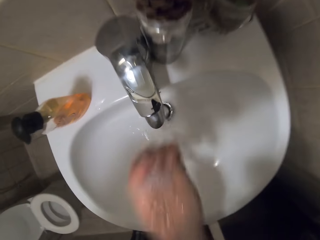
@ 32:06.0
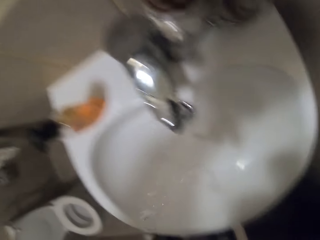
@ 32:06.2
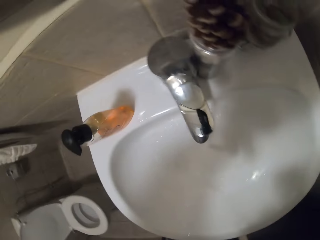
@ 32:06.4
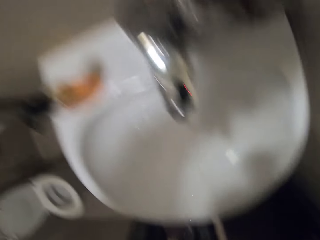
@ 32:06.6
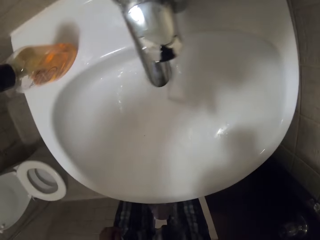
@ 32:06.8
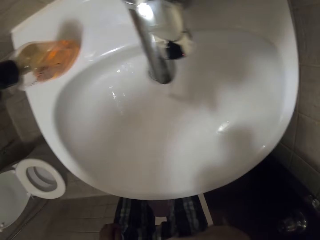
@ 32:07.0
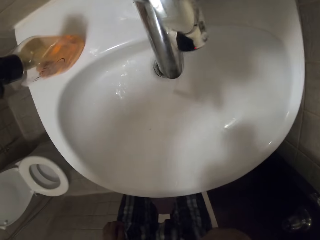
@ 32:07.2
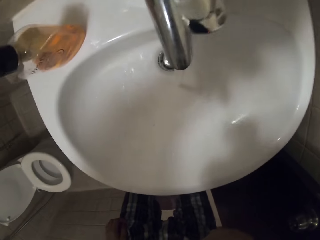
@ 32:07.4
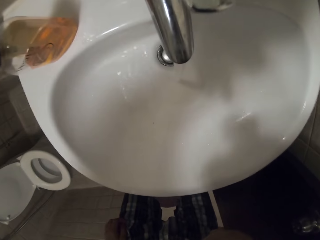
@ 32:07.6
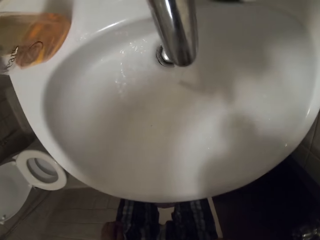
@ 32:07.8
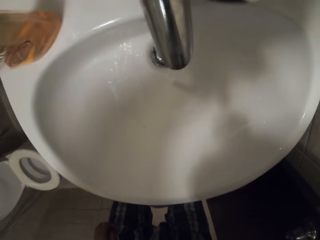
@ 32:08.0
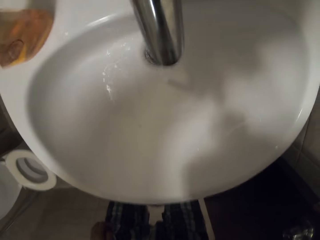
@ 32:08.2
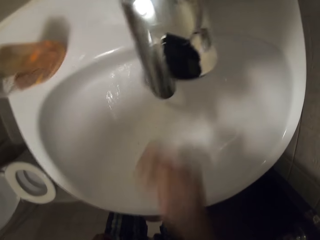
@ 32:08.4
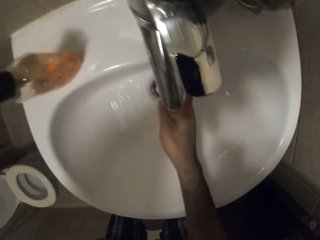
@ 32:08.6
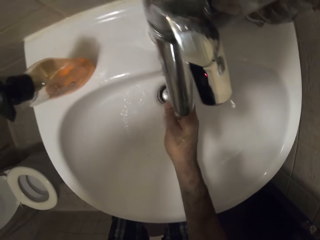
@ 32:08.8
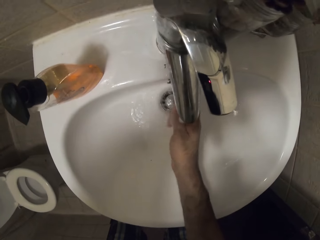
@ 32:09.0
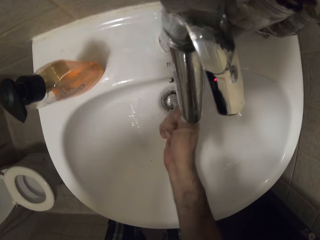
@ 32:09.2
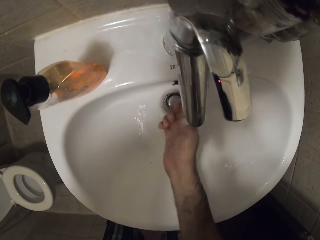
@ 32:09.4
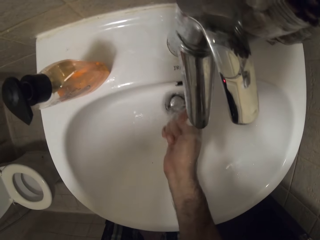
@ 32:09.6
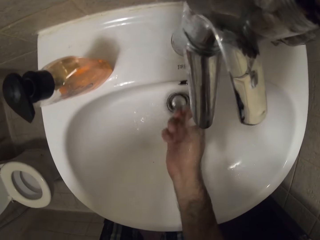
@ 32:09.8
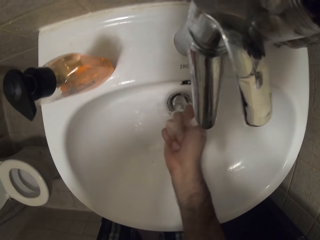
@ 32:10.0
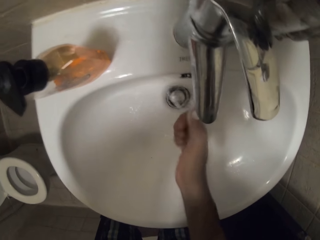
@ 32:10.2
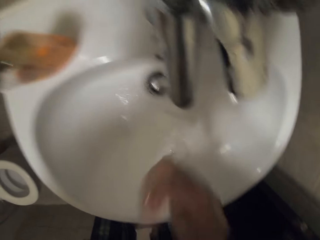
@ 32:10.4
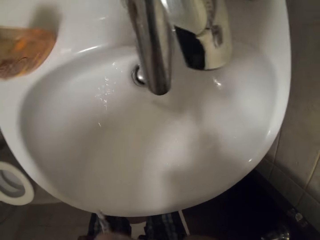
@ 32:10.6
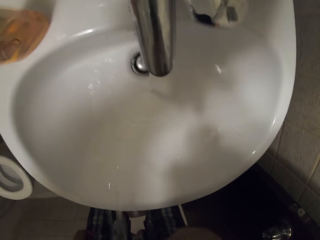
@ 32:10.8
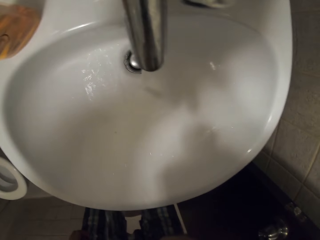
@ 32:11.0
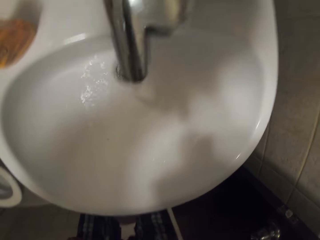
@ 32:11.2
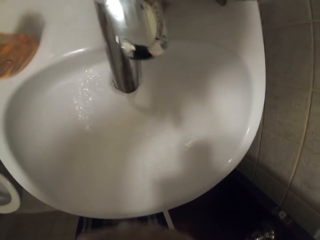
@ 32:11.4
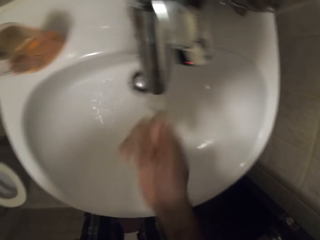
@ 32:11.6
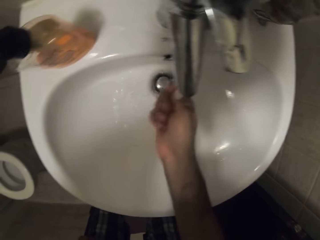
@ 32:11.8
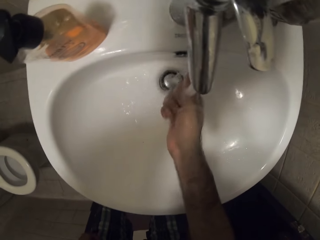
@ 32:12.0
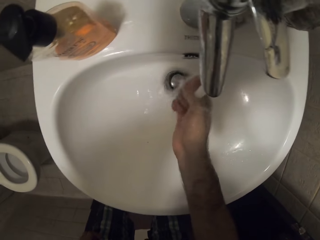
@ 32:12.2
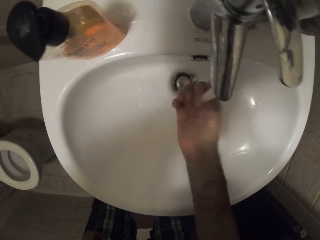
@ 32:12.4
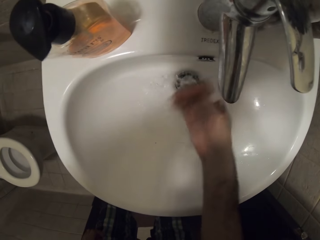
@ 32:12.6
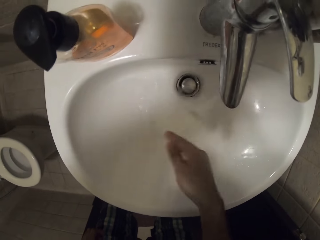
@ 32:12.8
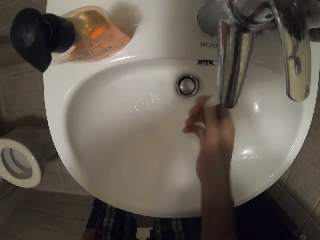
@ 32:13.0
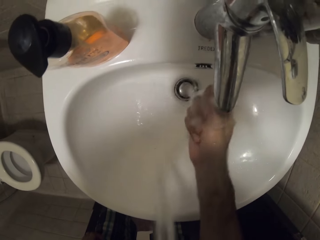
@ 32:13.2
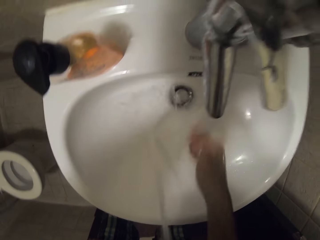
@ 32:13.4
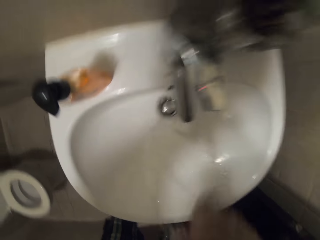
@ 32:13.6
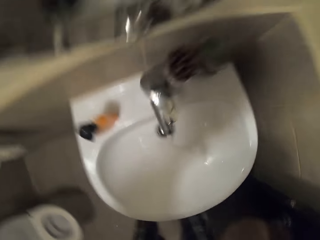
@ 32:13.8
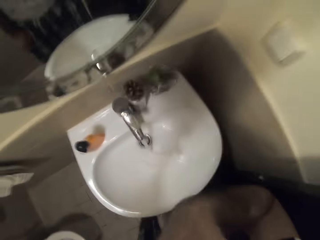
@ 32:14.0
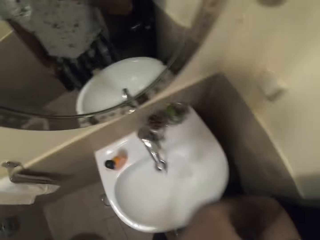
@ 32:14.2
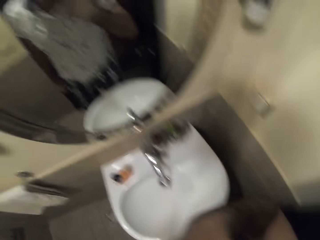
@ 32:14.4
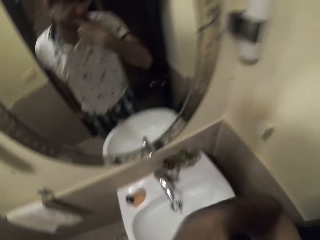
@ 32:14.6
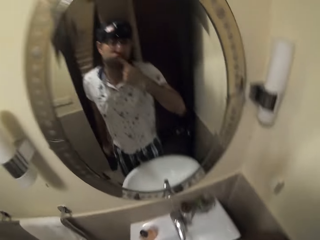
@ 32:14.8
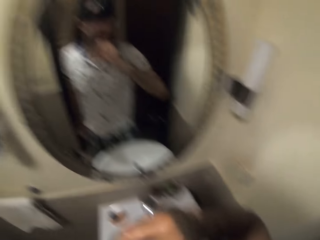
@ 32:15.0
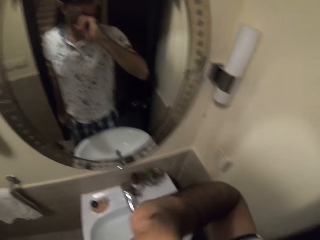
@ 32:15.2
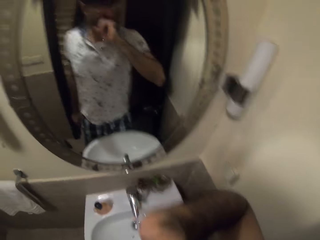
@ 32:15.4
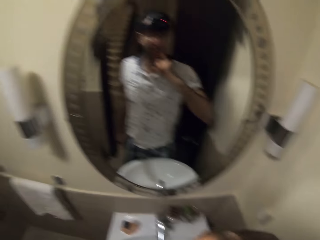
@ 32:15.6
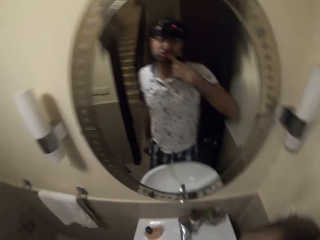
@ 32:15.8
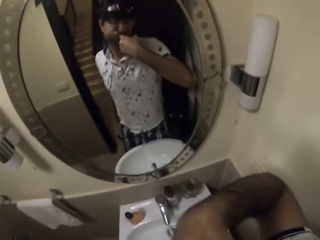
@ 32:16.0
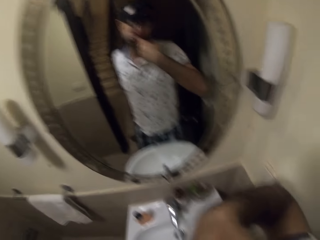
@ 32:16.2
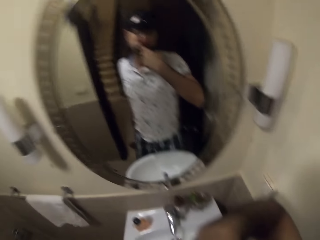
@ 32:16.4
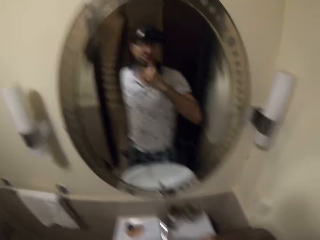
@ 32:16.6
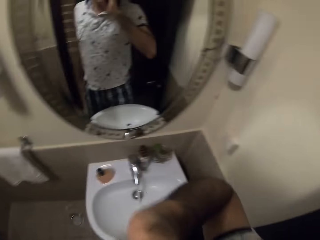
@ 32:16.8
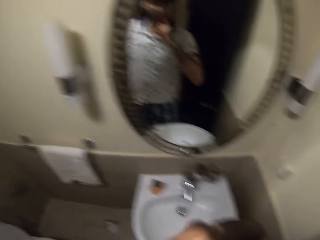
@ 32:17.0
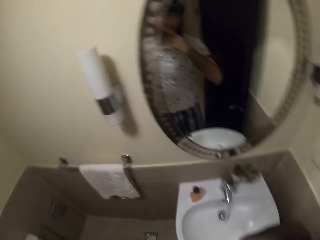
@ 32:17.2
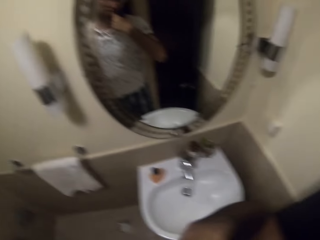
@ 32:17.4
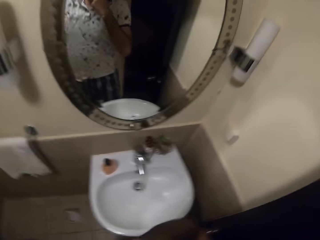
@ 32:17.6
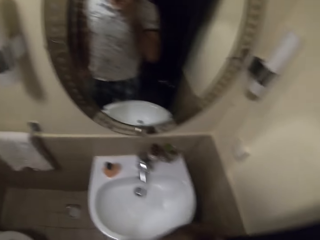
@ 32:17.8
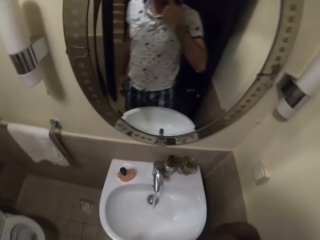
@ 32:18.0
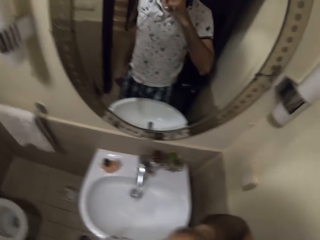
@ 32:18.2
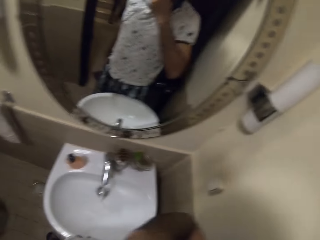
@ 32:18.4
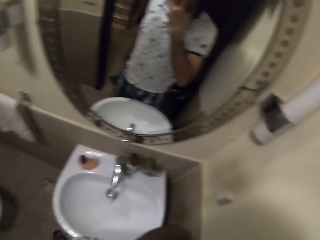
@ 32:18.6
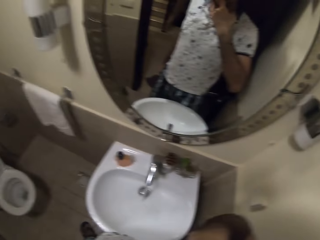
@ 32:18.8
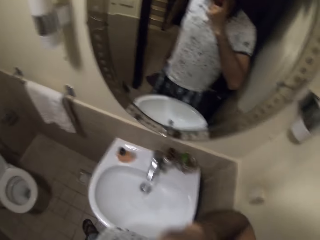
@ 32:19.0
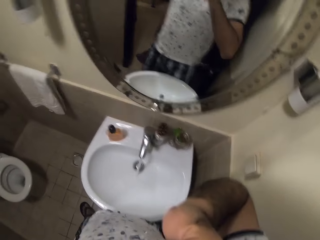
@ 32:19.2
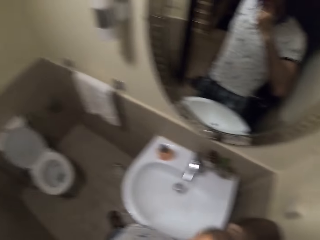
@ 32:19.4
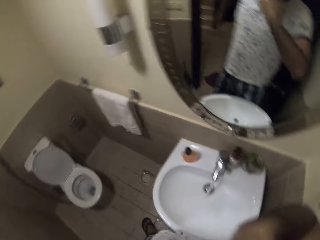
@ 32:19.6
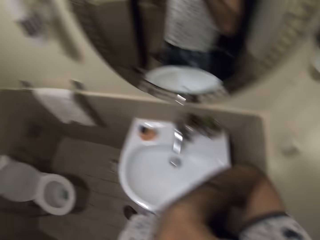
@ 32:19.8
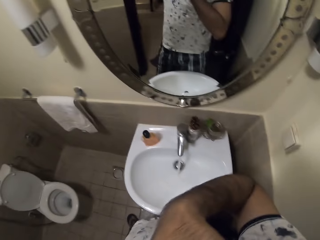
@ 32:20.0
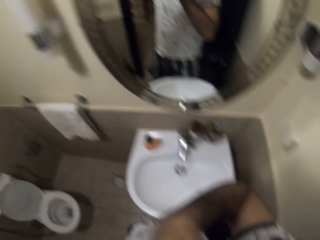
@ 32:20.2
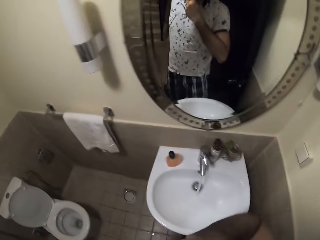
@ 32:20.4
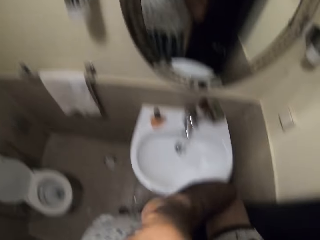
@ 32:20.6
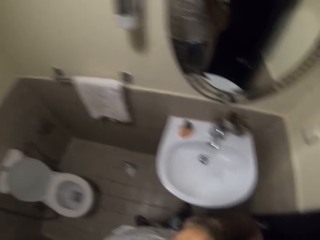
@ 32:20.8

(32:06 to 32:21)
The camera wearer washes their mouth. They rinse their hand. They wash their mouth. They rinse their hand. They look in the mirror. They wash their mouth.

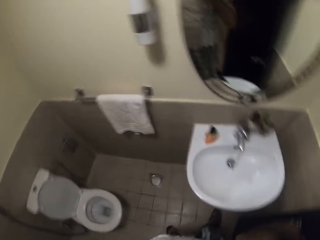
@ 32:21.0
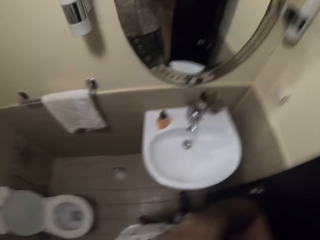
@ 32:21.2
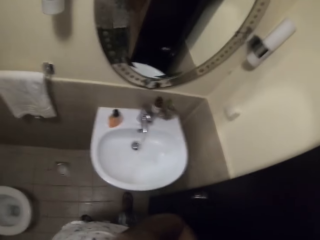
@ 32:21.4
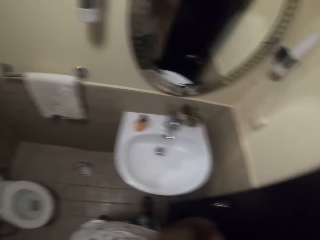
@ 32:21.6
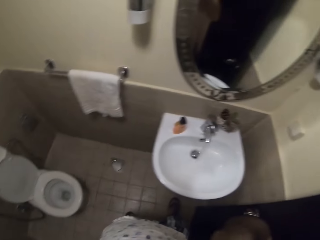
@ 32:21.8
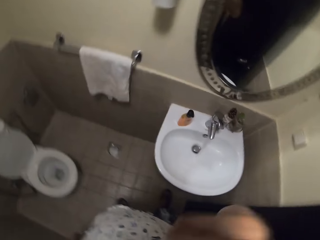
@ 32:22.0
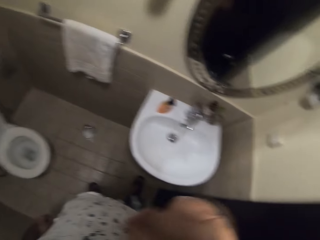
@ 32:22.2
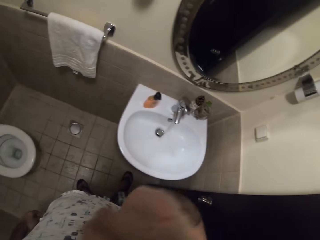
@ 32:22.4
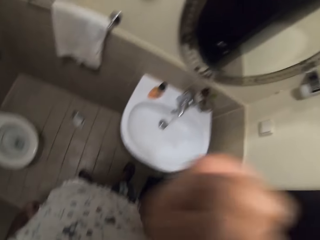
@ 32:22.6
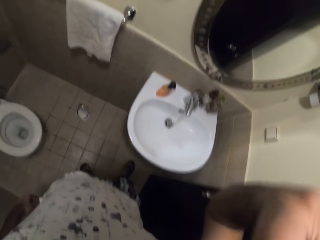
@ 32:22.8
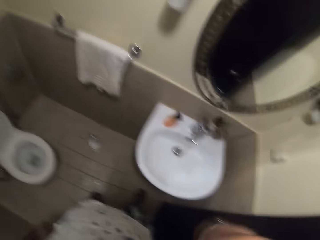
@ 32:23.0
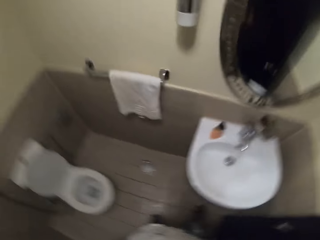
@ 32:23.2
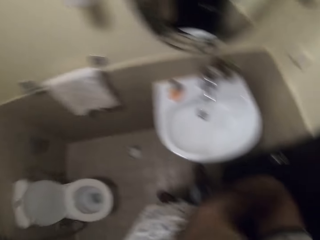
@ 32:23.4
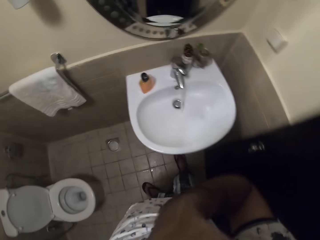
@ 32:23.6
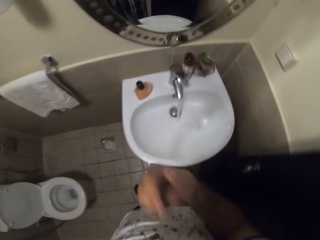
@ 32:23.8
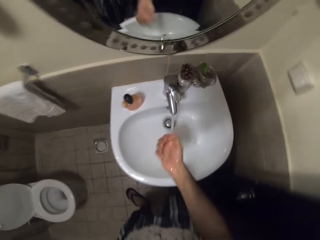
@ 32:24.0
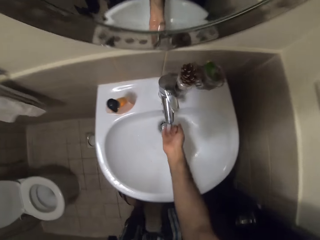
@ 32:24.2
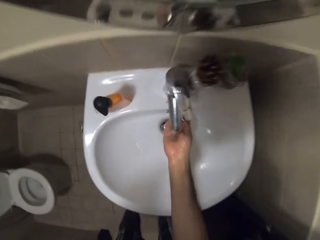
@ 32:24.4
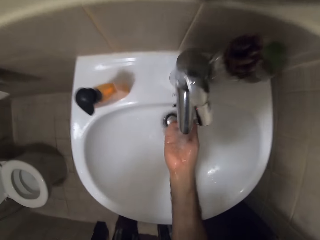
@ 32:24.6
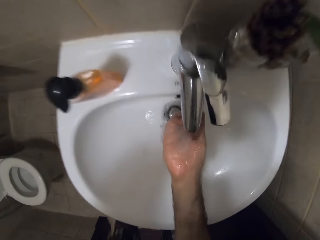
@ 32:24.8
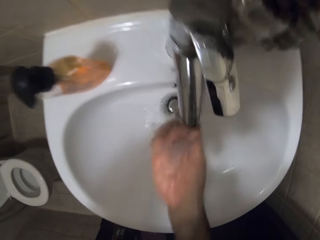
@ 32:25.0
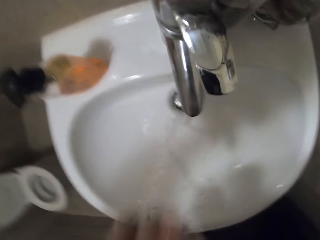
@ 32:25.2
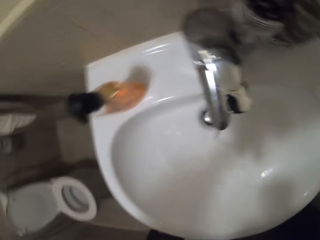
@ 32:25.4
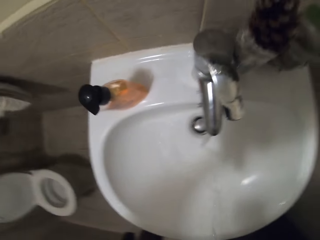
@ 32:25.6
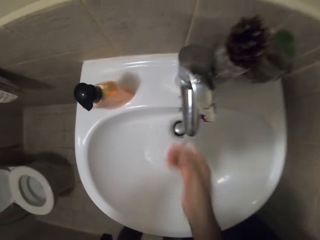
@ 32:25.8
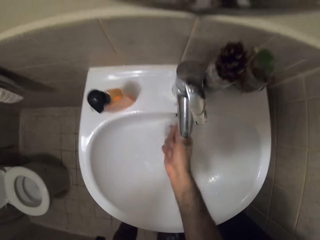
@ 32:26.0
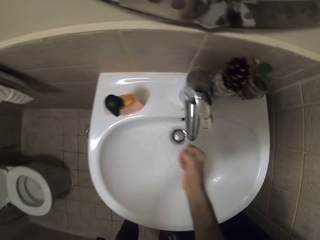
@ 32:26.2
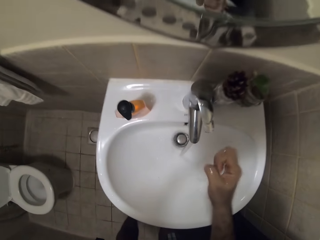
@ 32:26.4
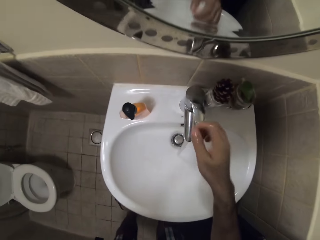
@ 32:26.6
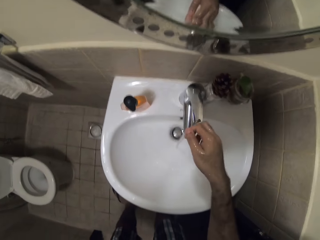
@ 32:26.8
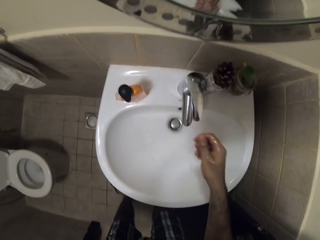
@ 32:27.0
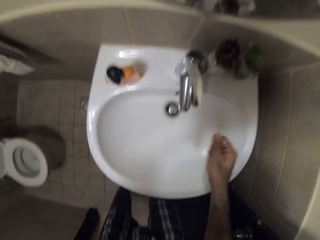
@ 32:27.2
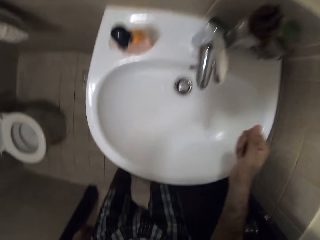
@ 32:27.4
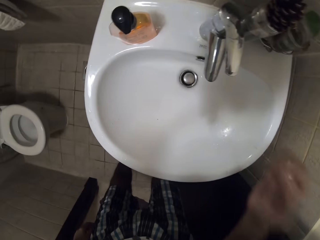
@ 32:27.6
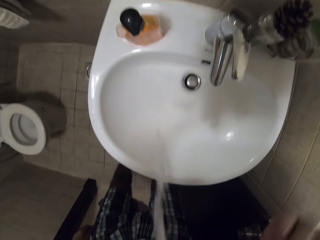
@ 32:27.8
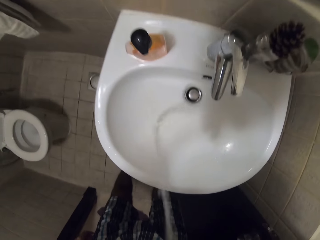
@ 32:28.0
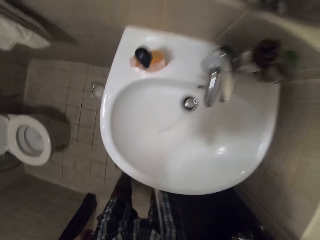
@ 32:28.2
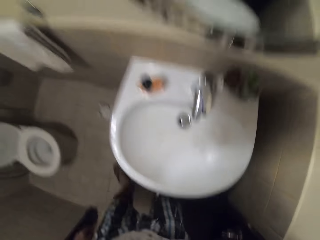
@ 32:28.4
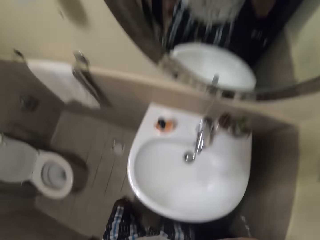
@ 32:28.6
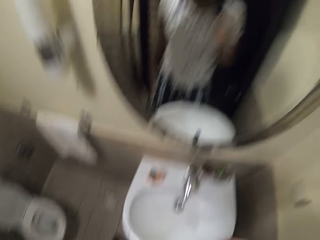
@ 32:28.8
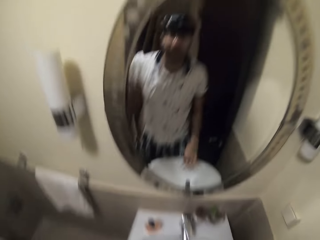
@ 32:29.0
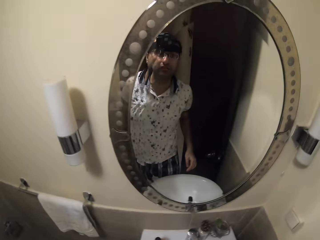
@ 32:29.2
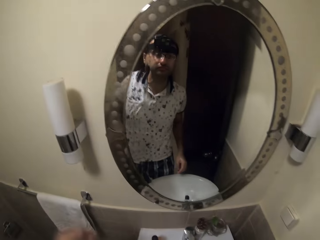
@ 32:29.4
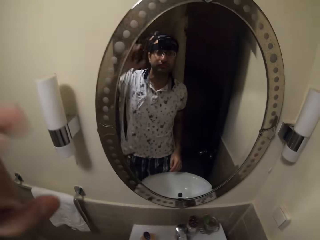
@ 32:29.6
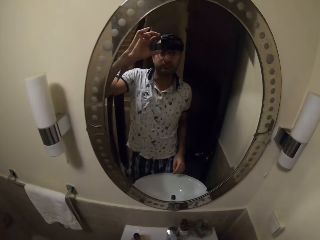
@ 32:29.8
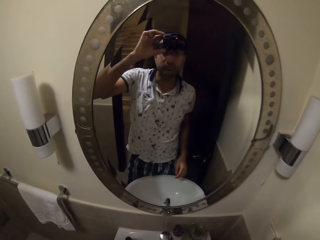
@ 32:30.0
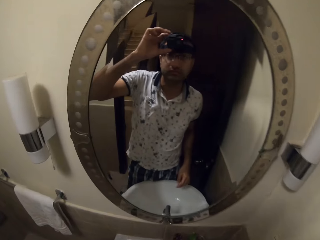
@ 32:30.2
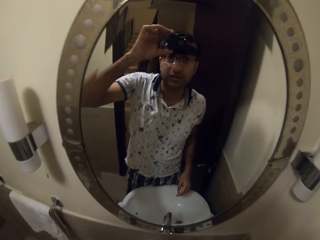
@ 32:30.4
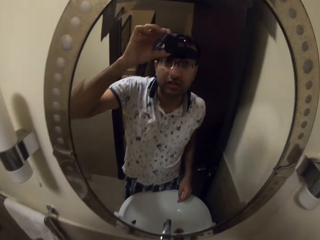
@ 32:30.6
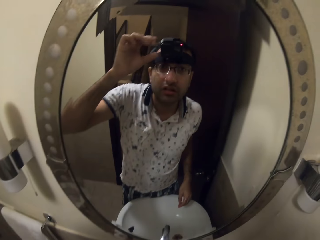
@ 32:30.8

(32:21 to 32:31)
The camera wearer puts water in their hand. They drink water. They wash their mouth. They rinse their hand. They close the tap. They spit water. They clear their throat. They look in the mirror. They adjust the camera. They hold the camera.
